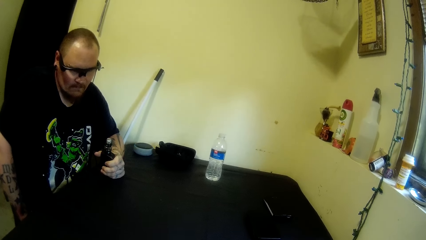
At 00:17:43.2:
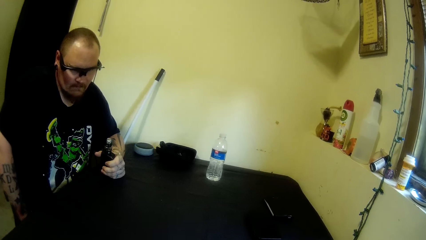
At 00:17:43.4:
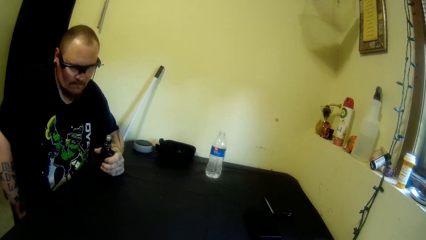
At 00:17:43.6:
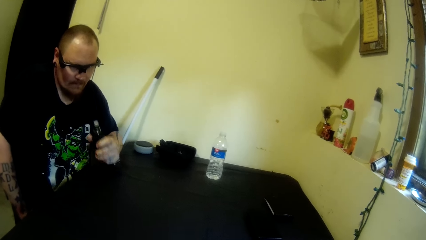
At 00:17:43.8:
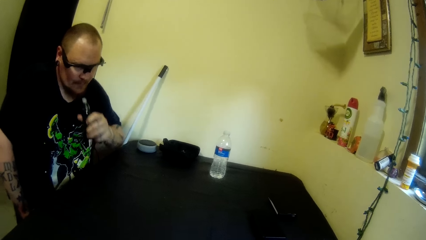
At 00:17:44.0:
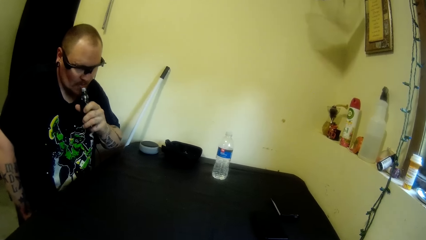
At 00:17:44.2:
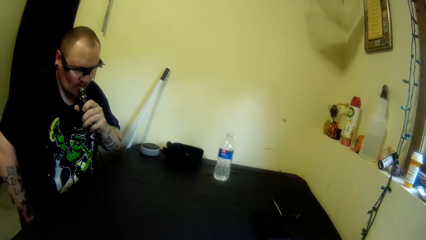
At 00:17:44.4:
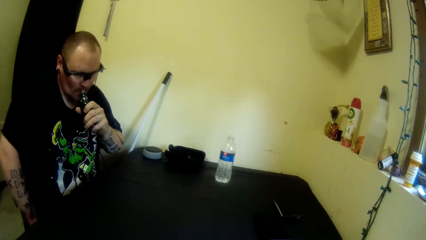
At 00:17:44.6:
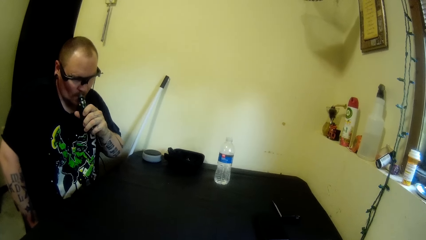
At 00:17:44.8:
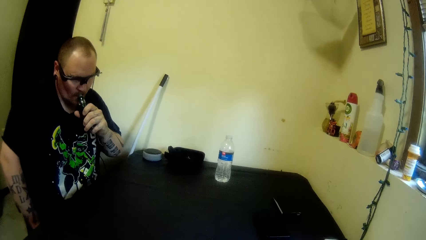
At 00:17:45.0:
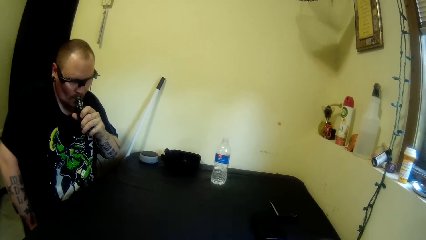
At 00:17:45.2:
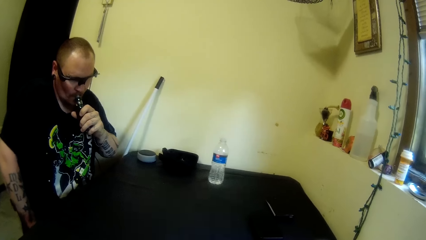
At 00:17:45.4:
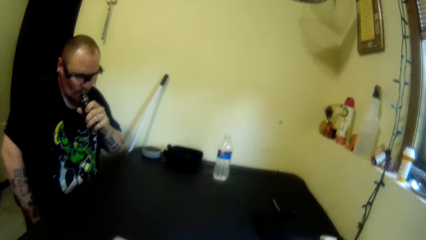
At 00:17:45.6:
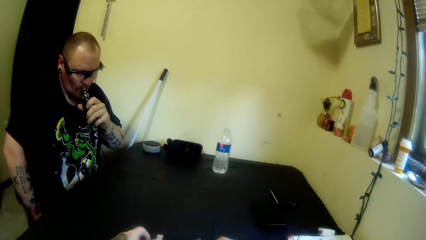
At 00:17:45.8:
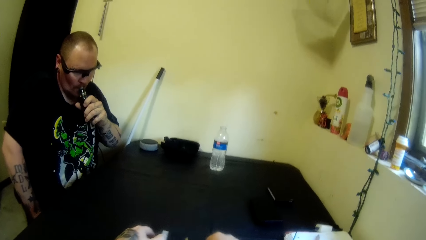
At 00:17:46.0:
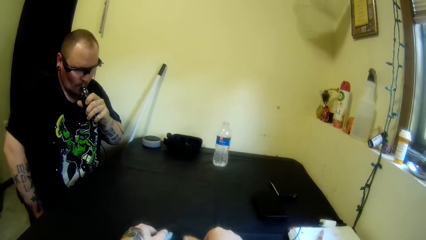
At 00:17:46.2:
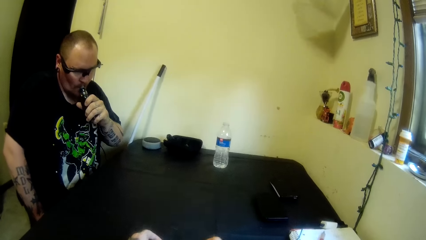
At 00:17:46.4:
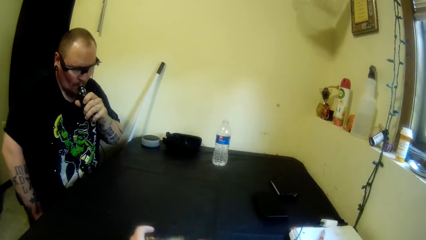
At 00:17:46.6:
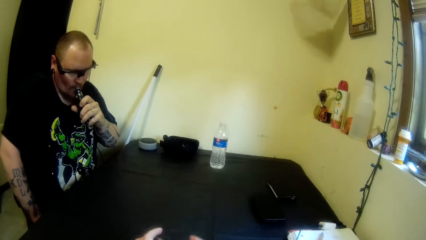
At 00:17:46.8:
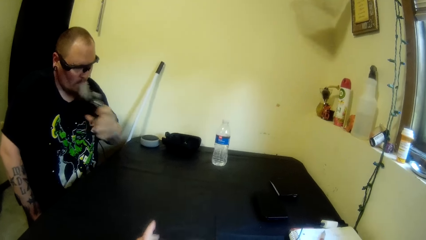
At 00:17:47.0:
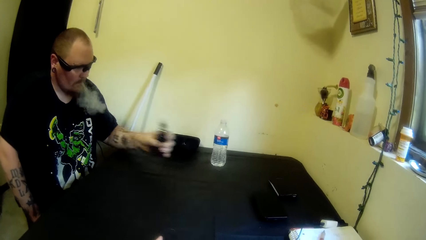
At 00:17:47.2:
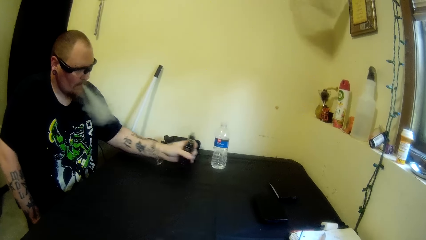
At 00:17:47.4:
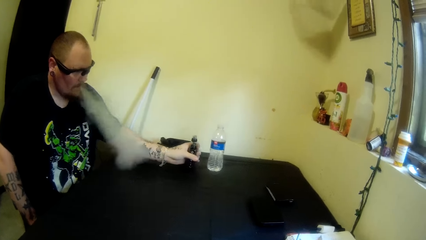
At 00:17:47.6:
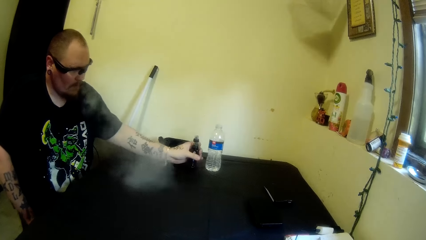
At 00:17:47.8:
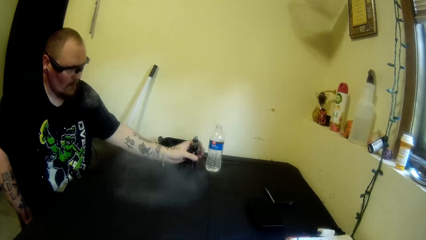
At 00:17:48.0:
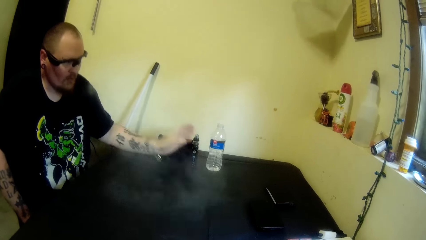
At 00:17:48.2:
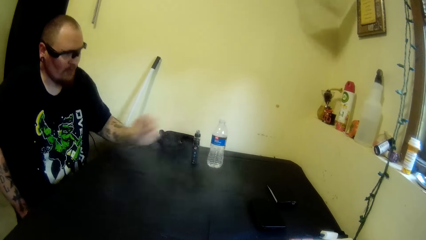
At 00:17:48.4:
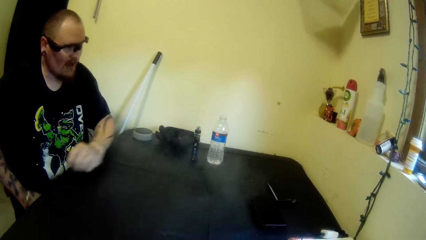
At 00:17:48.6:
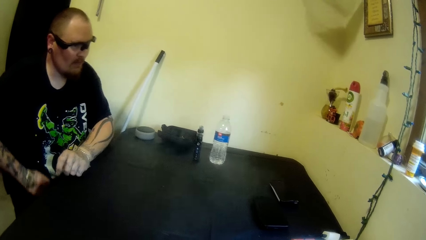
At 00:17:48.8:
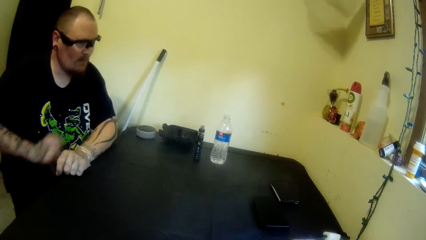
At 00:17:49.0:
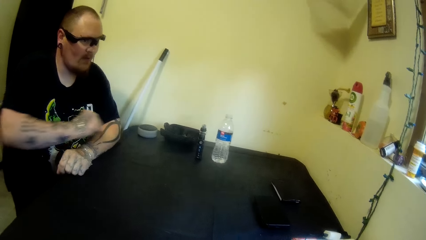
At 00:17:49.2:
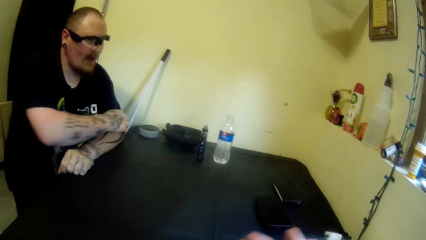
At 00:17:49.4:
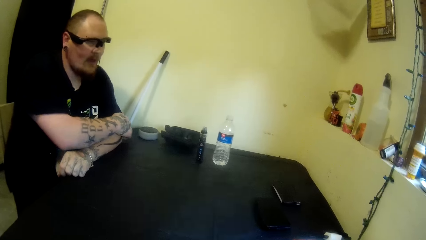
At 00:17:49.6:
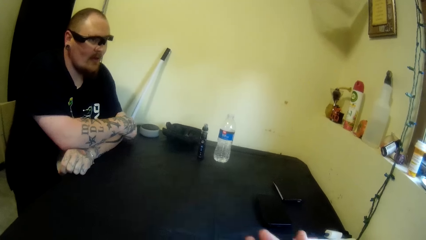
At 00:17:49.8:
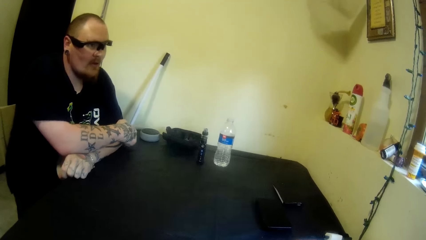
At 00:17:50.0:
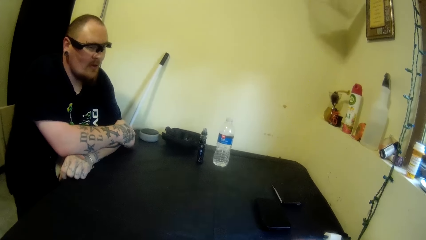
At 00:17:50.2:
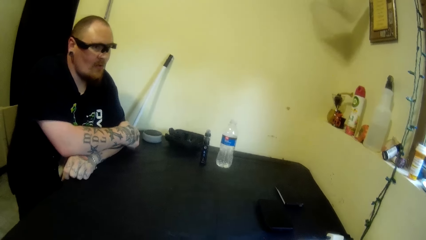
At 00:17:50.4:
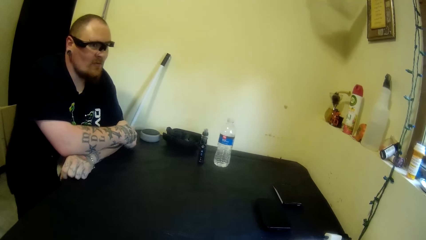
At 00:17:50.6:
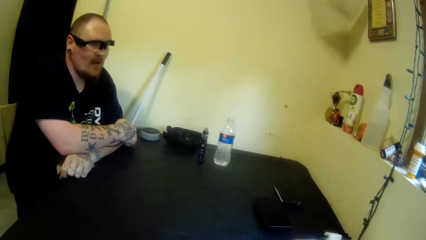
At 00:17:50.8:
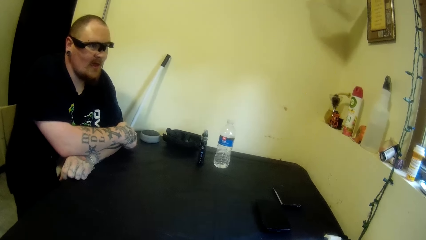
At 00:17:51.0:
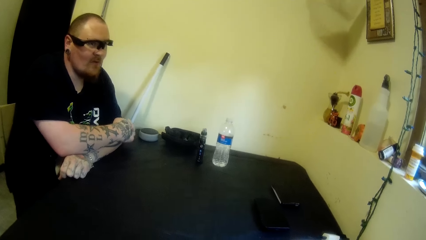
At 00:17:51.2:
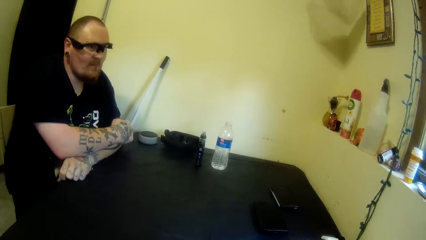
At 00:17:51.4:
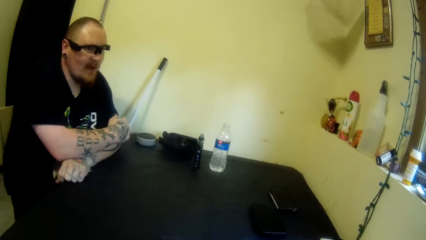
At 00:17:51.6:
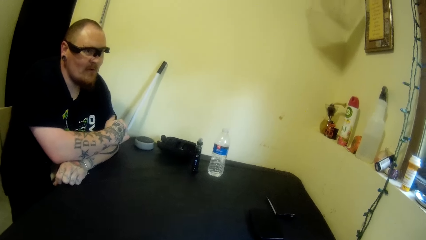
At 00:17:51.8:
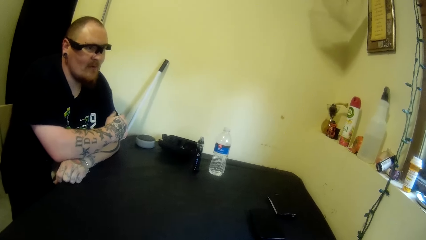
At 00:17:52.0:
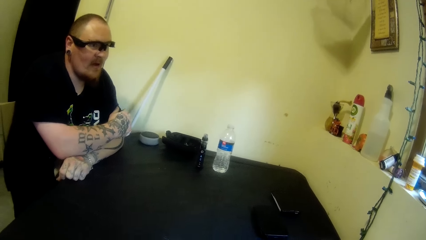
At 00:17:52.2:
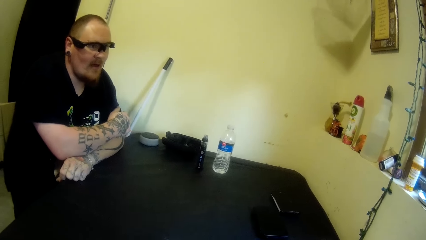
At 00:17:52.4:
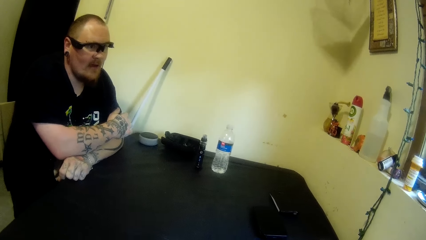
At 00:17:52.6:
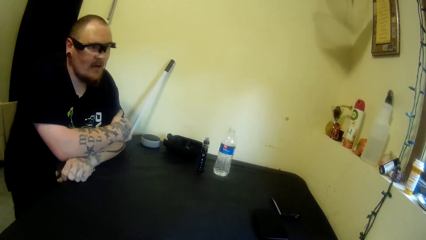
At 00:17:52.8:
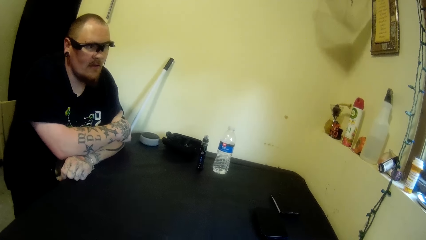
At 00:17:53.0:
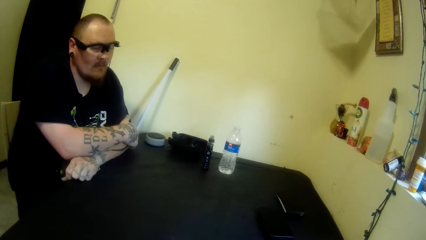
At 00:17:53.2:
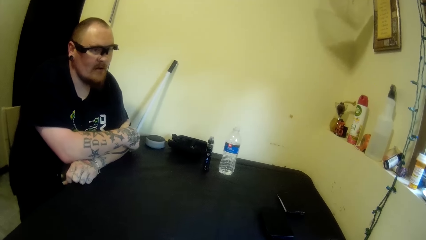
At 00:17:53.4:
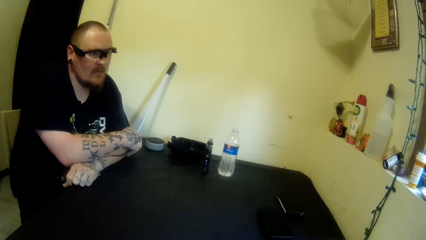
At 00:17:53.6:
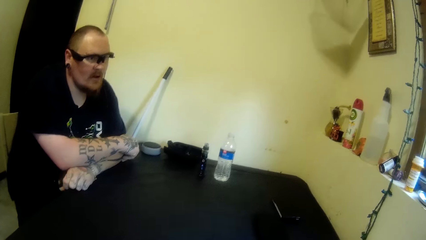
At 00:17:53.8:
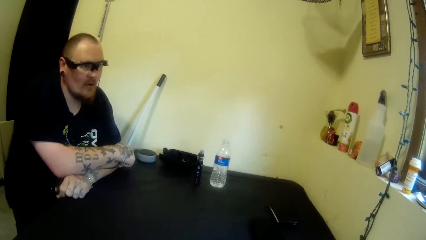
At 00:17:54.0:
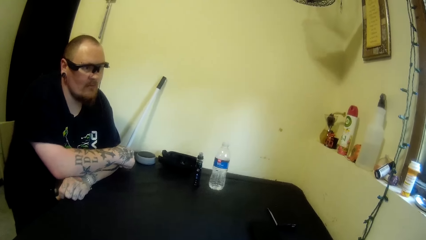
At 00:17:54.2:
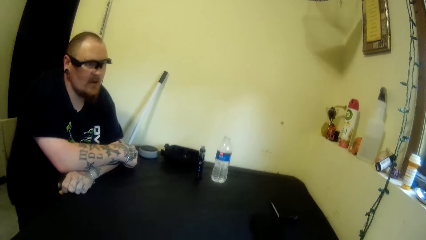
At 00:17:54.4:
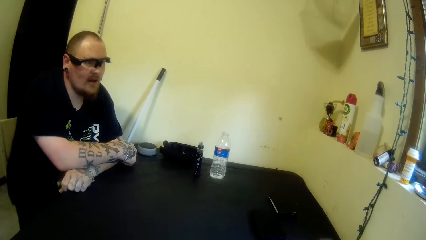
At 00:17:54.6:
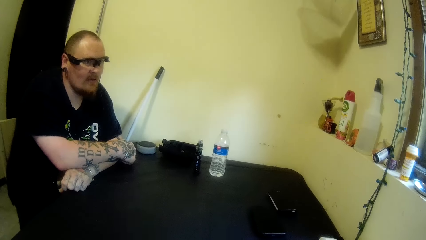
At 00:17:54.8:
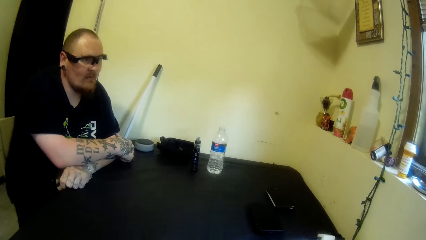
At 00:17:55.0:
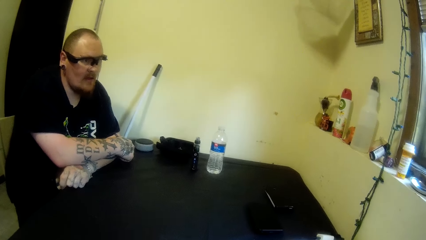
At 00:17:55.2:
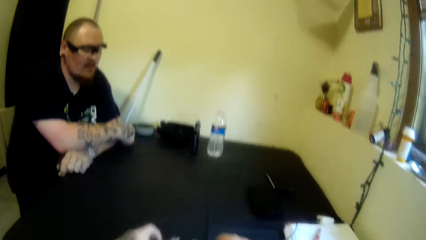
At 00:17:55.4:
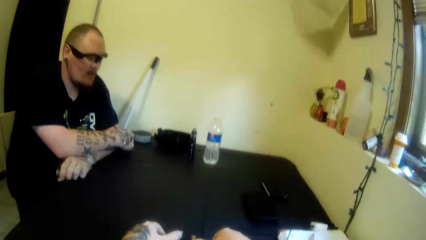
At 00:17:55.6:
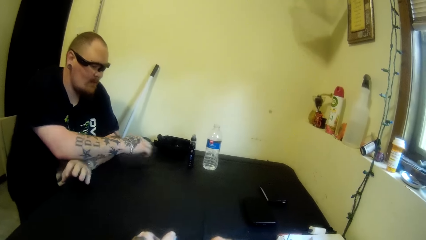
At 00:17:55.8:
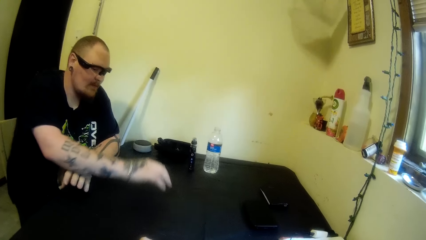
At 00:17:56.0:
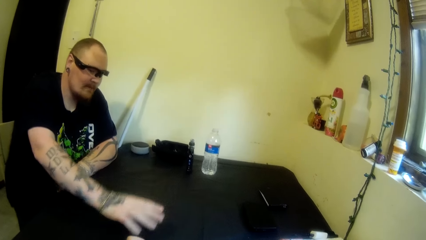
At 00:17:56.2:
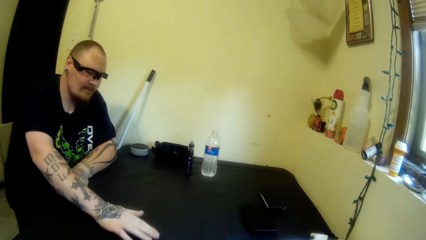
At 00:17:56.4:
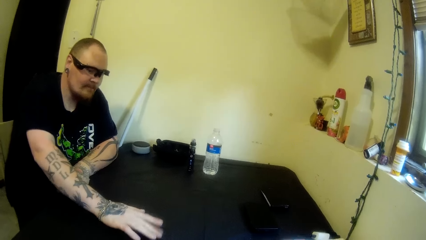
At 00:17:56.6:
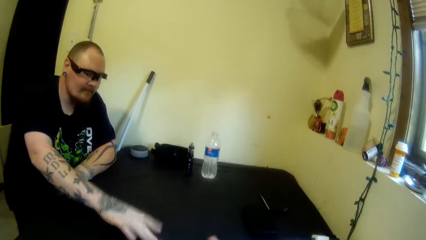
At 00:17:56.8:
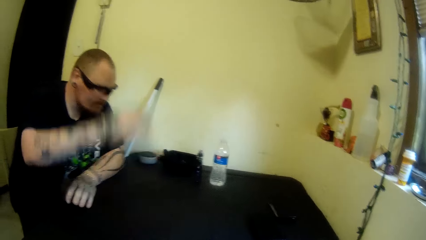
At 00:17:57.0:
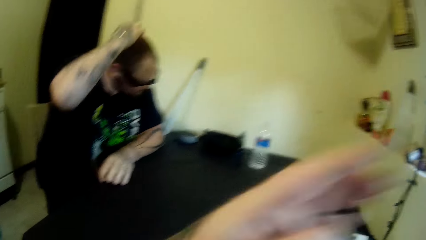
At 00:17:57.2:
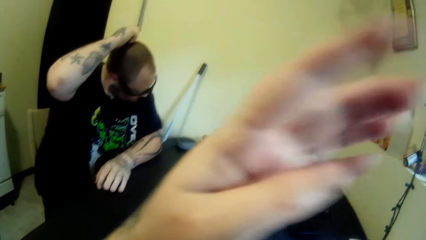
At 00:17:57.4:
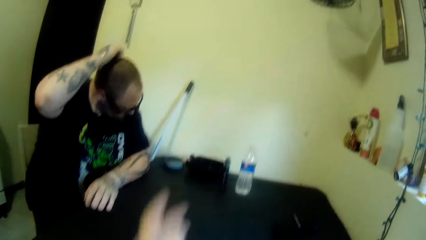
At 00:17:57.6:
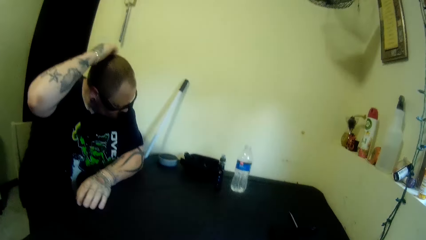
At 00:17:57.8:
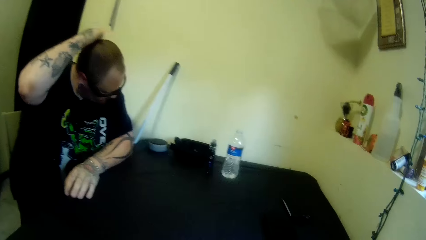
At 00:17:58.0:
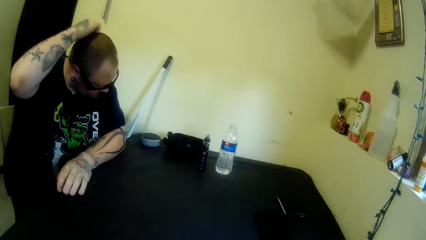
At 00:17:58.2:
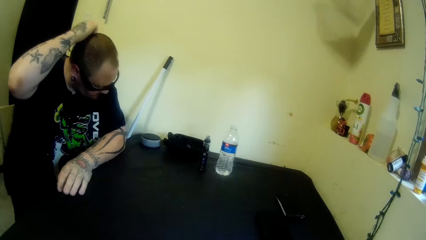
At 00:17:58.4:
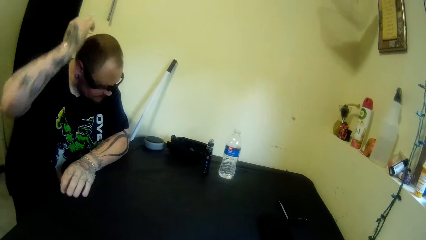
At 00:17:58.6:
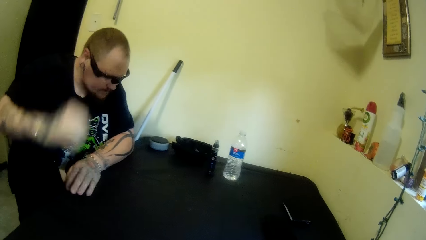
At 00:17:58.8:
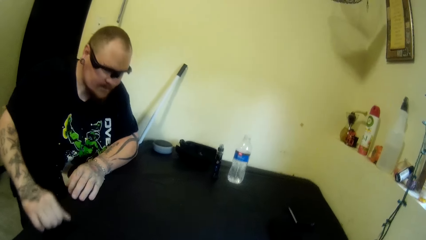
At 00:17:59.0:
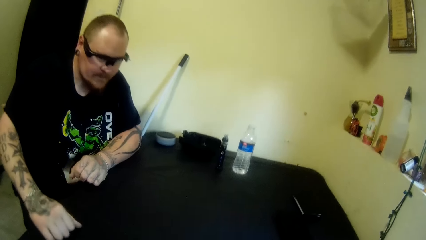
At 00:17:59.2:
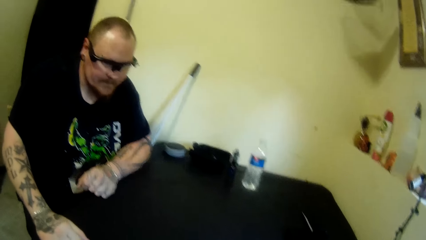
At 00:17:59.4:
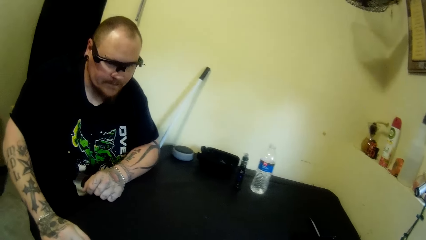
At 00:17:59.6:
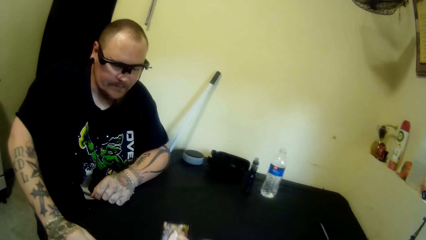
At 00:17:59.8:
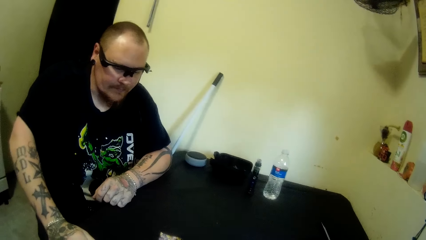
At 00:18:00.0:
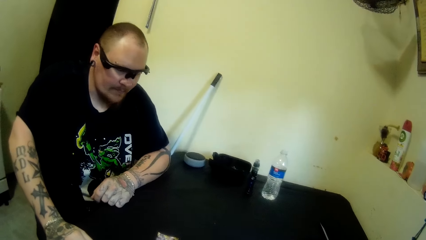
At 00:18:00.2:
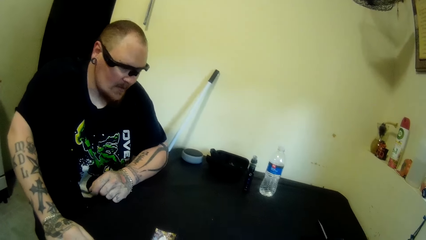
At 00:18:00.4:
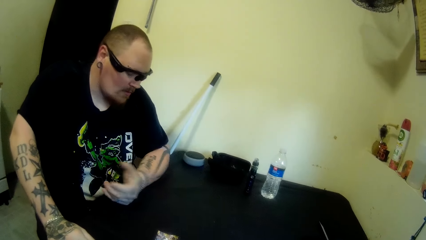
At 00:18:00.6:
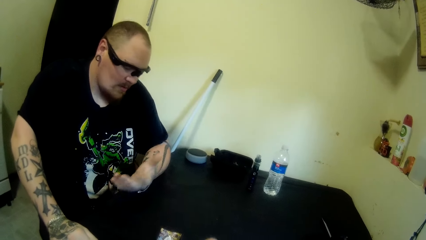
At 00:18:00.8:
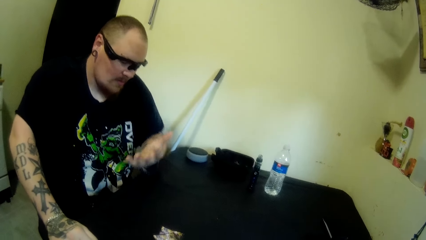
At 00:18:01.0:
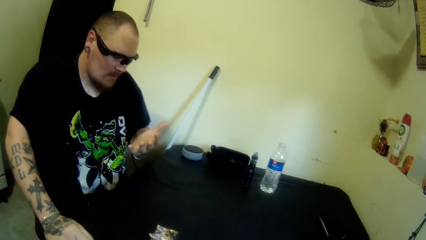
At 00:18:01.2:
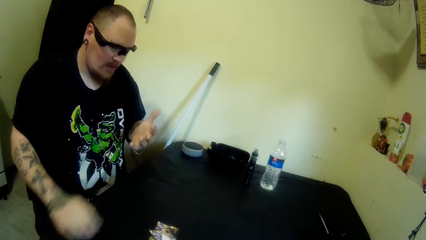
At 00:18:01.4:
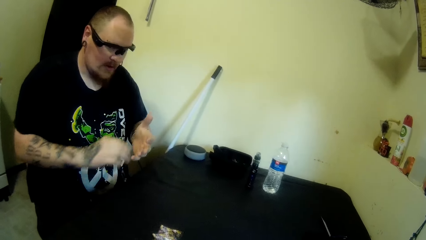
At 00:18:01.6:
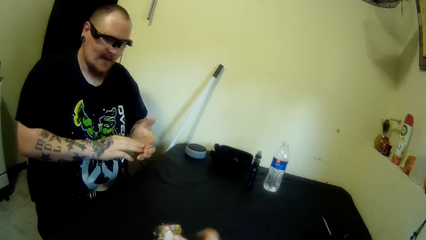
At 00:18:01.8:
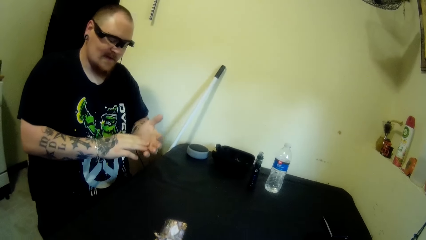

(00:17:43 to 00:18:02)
A man places the bottle on his mouth. The man smokes the vape. The camera wearer arranges the playing cards on the table with both hands. The man drops the bottle on the table. The man leans on the table and places both arms on the table. The camera wearer arranges the playing cards on the table. She drops the cards with both hands on the table. The man taps the table with his right fingers. The man touches his head with his right hand. The camera wearer raises her left hand. The man places his right hand on the table. The camera wearer drops a card on the table with her left hand.
